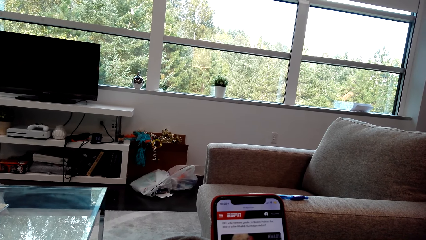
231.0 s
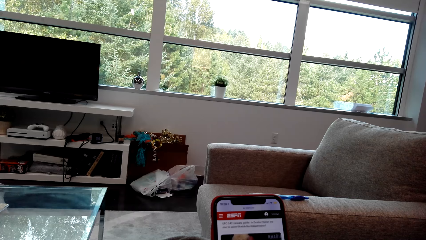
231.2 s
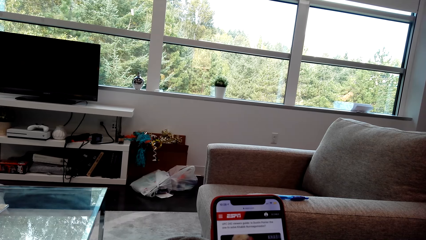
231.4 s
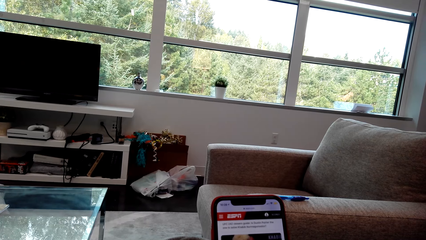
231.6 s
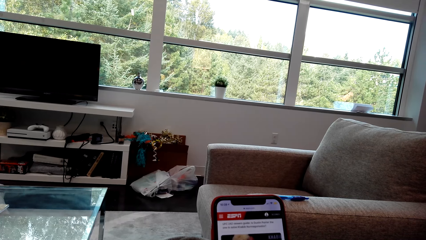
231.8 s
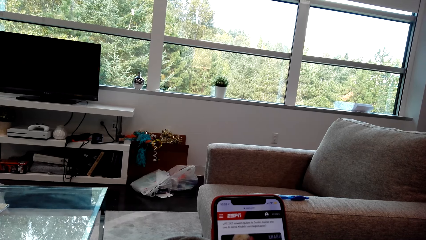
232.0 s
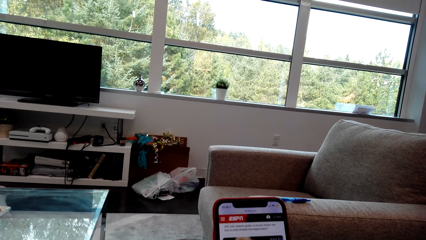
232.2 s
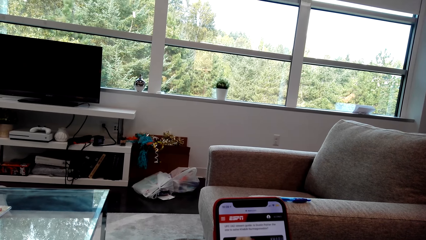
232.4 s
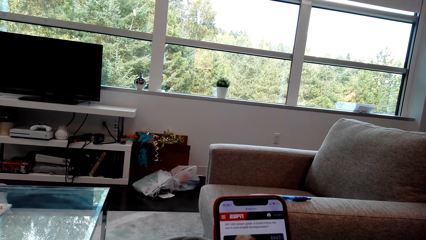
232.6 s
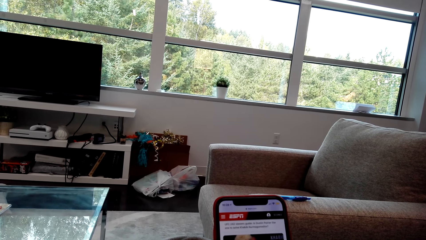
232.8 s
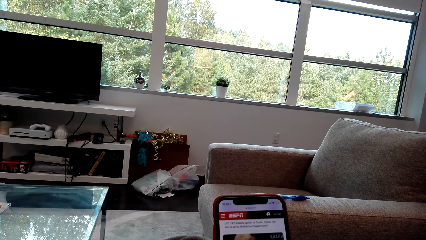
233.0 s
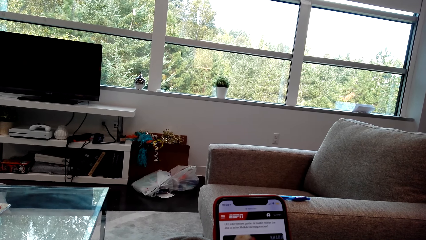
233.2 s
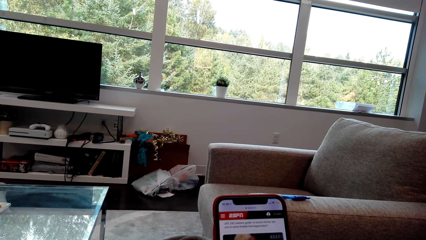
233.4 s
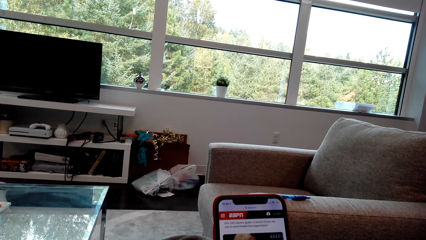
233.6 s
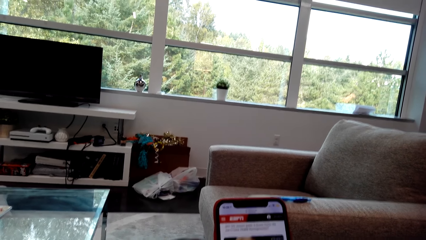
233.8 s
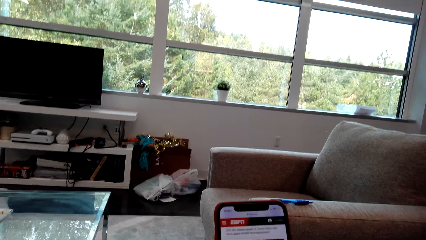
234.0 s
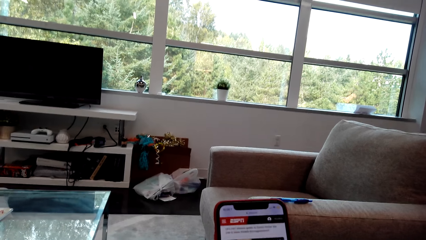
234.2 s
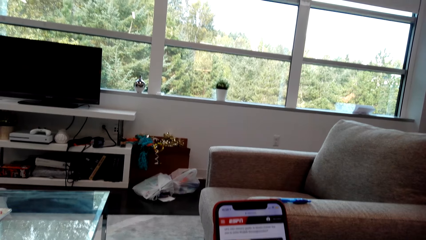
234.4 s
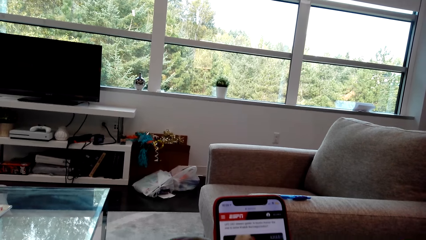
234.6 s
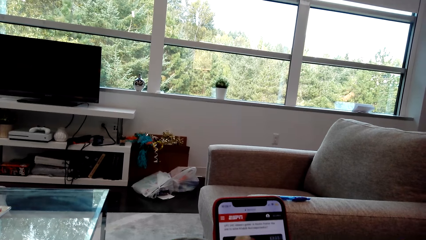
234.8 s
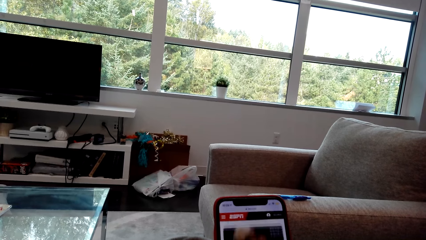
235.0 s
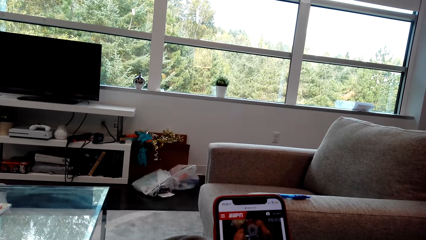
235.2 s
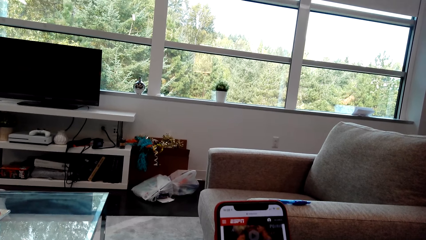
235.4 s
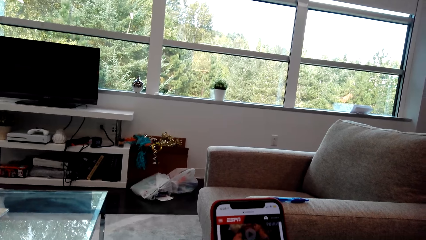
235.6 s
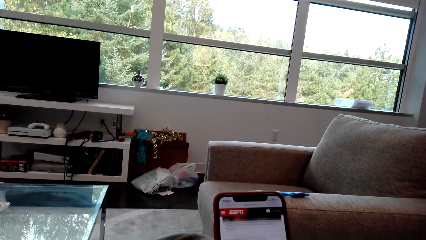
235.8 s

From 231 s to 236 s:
The camera wearer scrolls the phone.

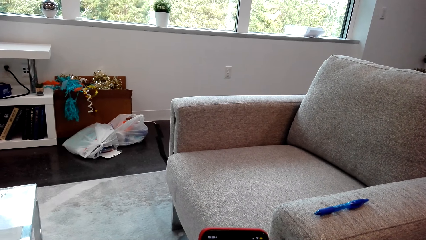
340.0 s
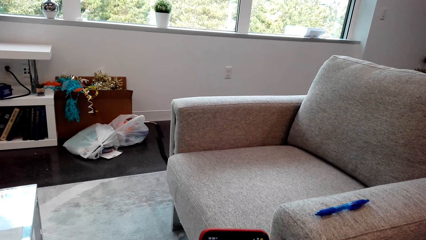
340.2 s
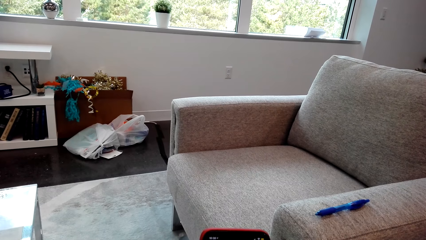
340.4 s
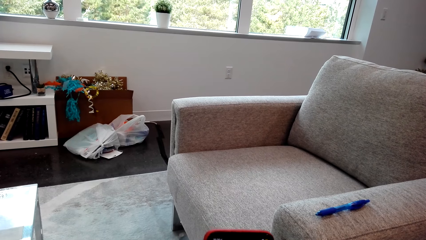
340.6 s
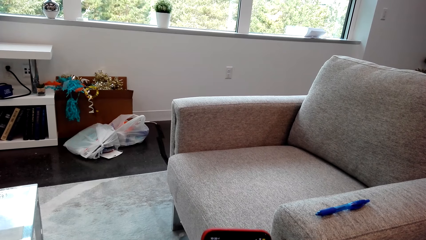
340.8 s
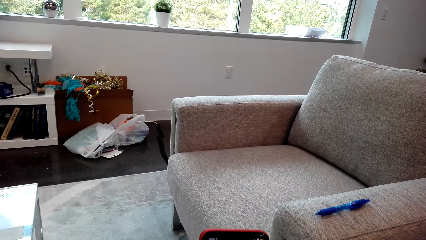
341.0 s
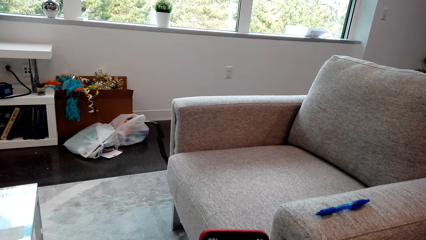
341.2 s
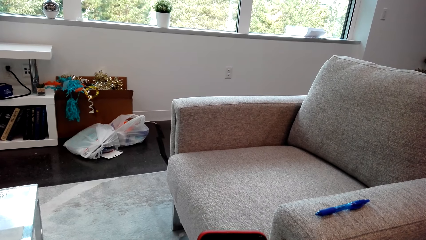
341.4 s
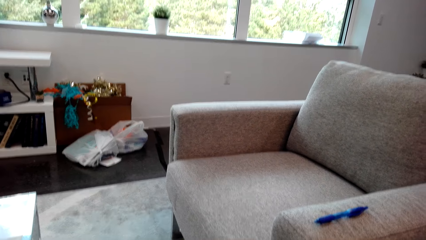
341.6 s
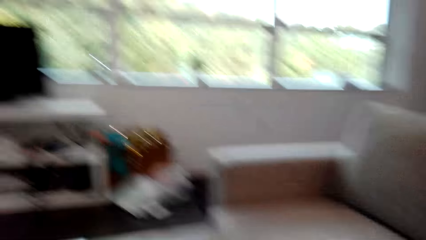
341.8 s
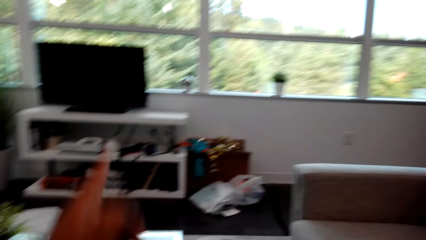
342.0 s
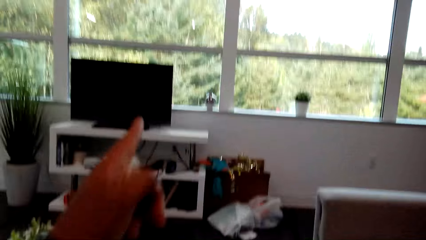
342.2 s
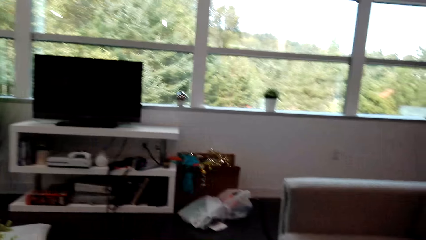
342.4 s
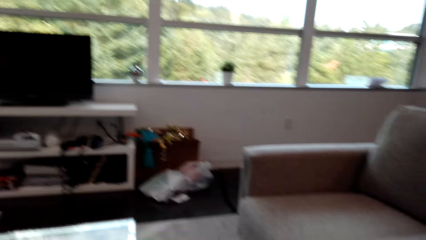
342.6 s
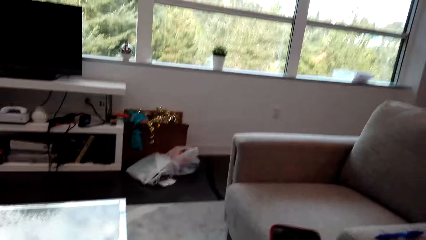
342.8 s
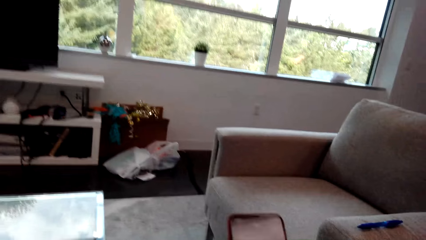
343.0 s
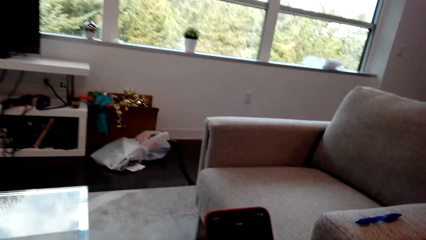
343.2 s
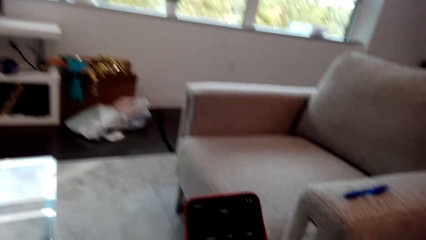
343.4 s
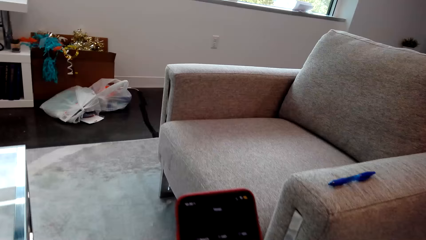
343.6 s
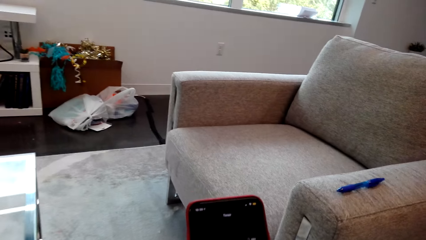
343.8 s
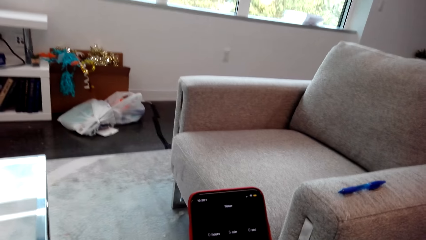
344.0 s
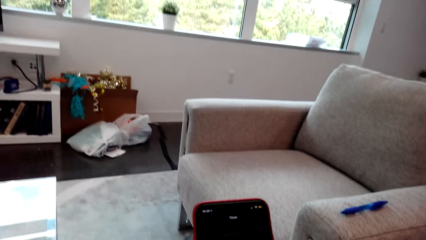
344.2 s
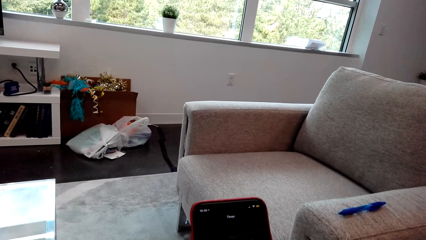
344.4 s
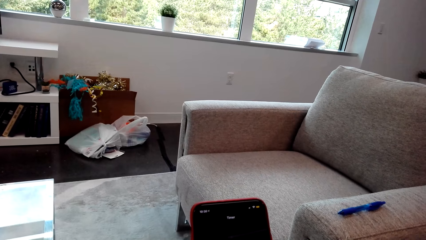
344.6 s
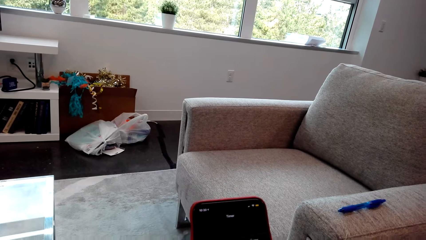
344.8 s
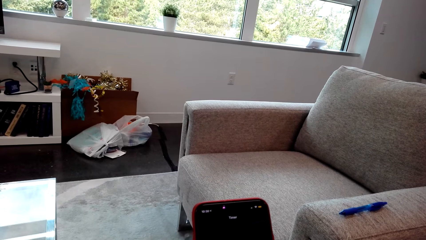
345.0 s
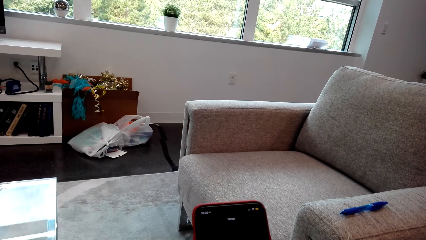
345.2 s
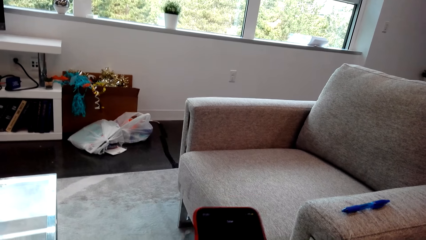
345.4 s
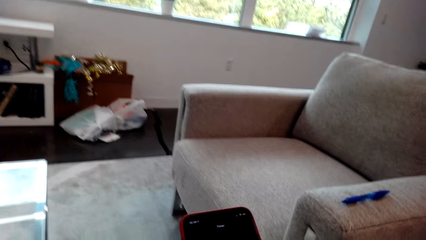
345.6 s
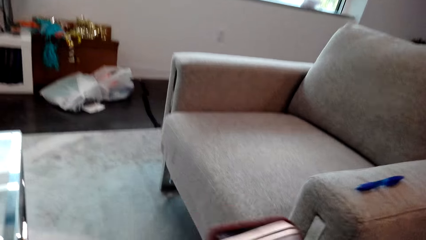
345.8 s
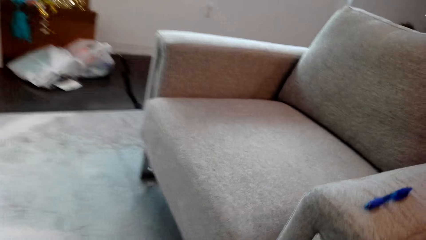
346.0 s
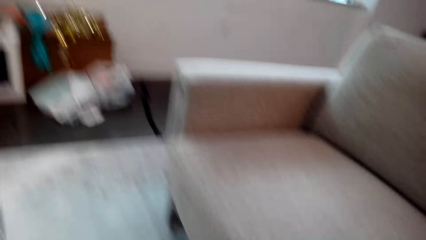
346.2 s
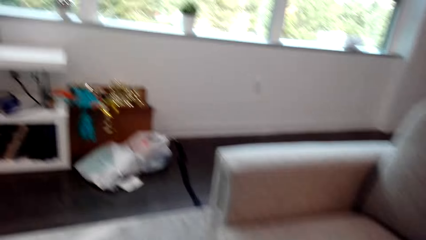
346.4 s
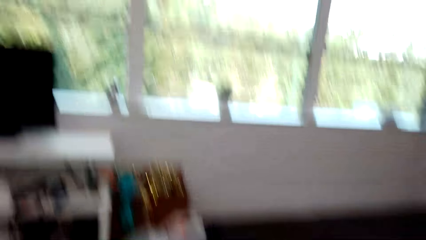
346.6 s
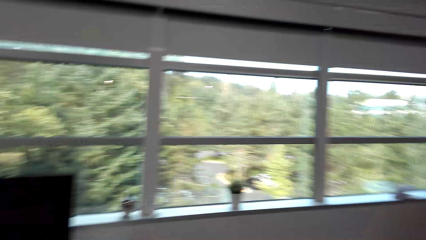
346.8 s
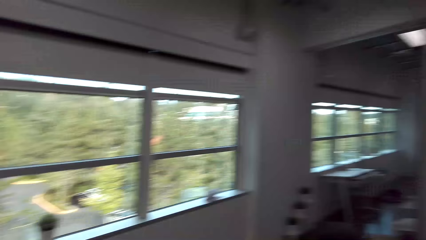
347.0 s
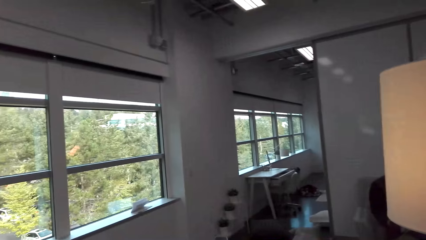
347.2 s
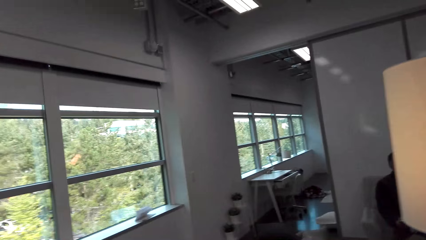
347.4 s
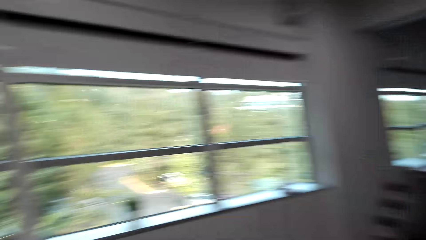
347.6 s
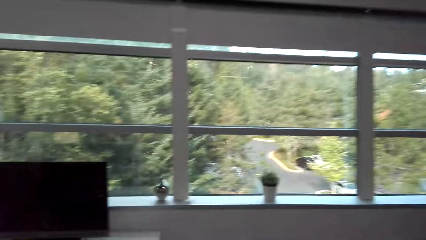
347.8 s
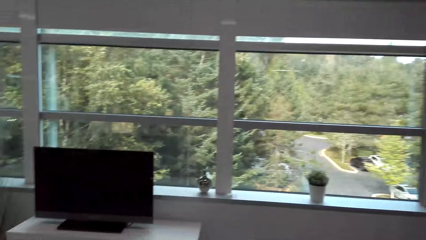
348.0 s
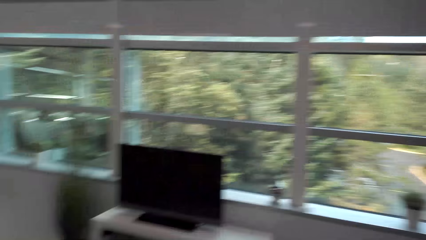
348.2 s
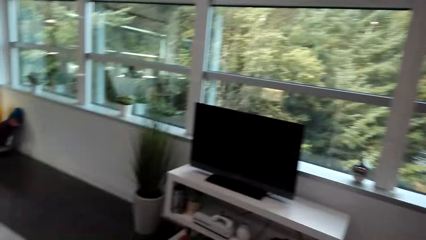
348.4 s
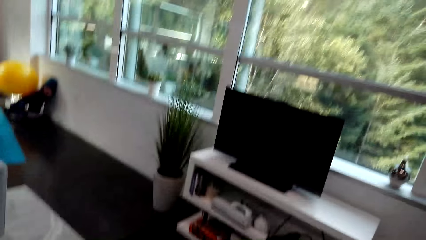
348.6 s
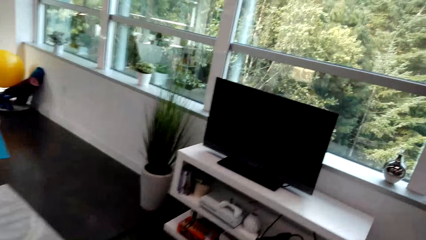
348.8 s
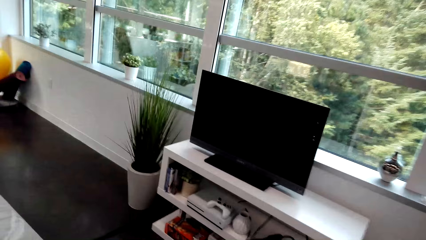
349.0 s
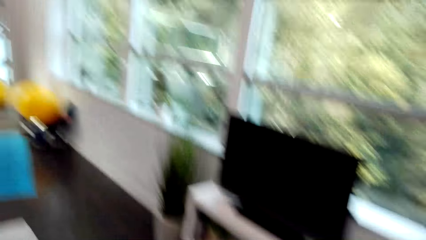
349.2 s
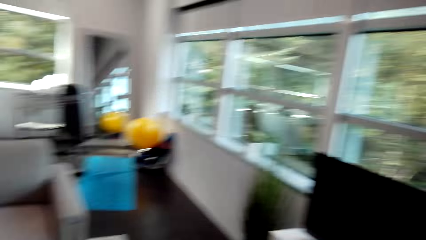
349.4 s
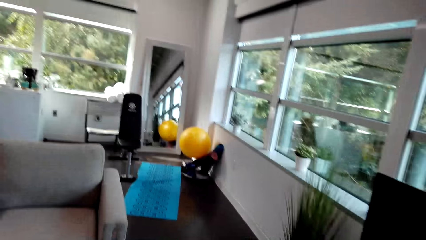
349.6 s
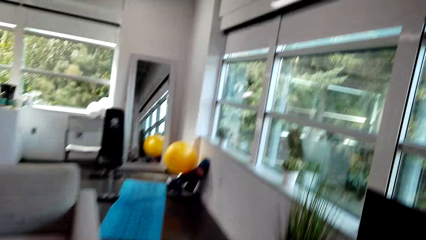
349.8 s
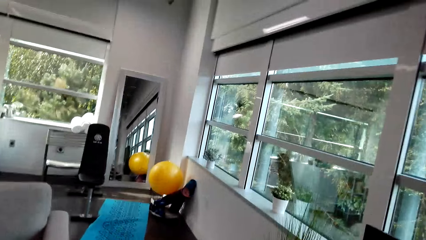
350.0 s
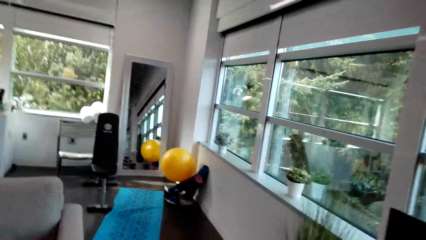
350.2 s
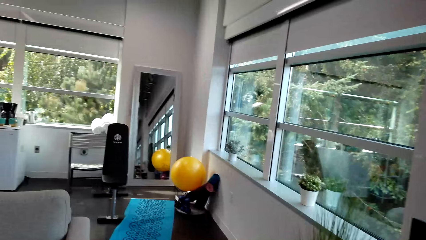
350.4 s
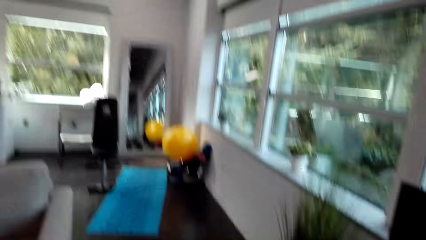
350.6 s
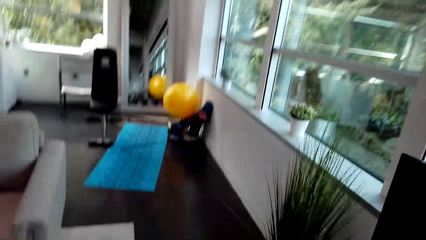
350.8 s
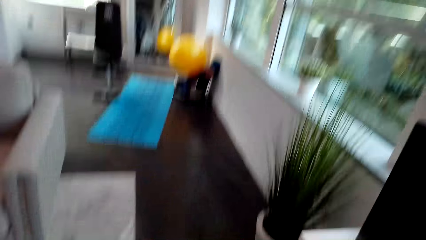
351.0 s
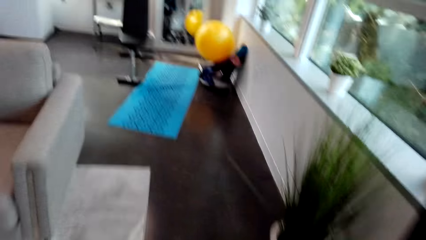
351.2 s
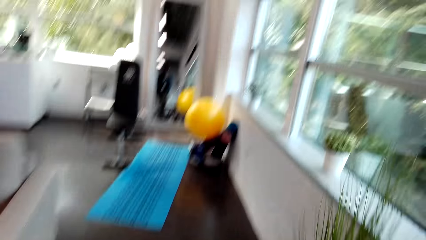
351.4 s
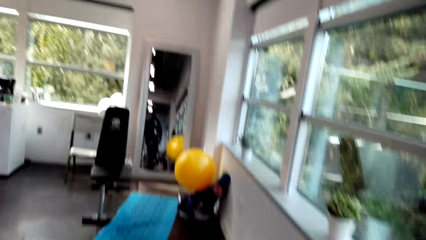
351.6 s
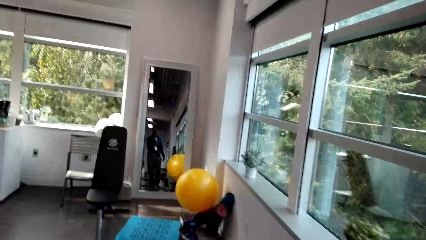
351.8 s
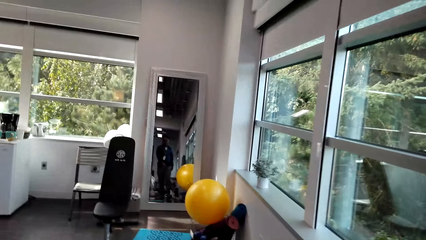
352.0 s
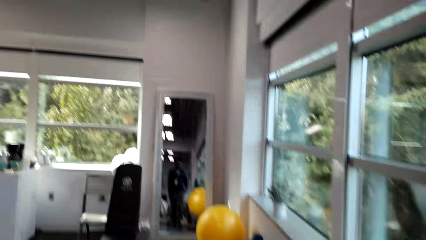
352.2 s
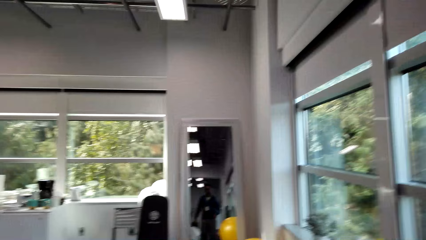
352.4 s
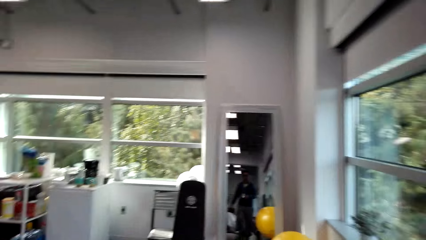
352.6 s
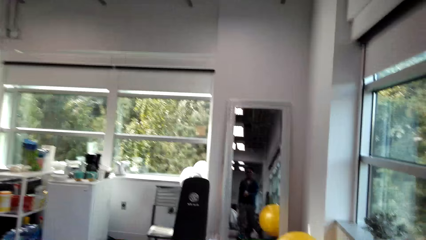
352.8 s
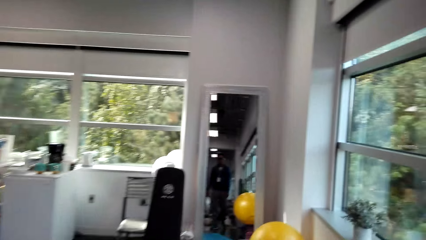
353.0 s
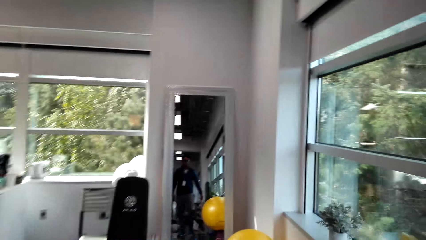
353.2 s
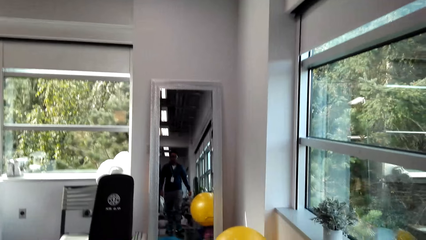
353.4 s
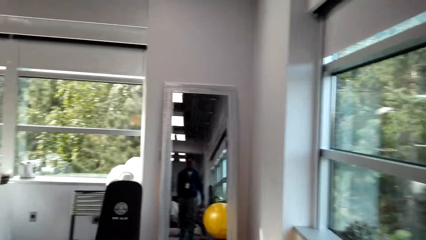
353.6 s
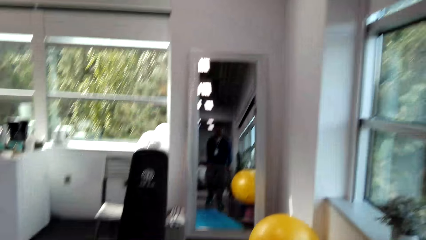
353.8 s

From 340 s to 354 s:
The camera wearer points at the window panes. They hold the phone, look around the room, and walk towards the yoga mat.
